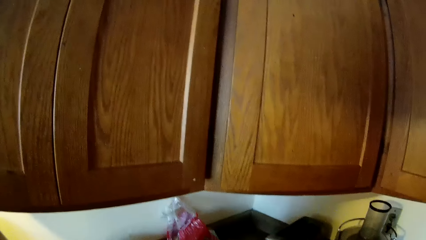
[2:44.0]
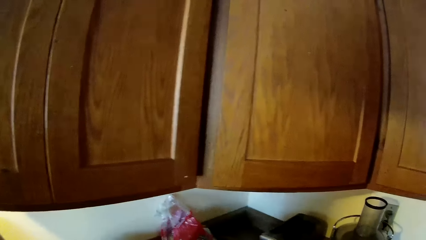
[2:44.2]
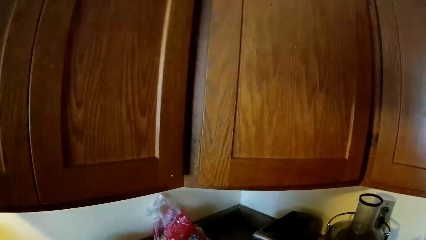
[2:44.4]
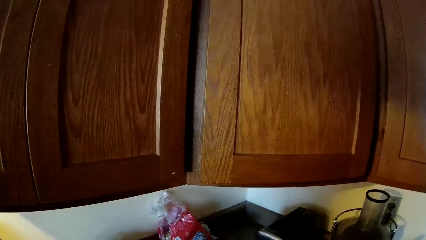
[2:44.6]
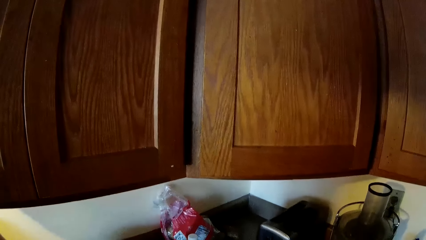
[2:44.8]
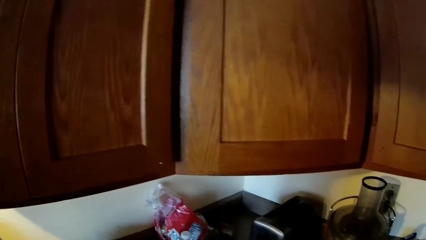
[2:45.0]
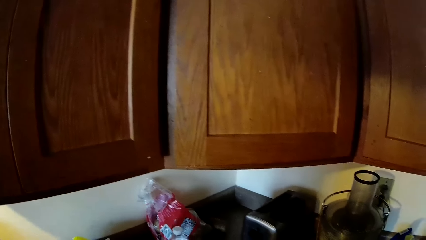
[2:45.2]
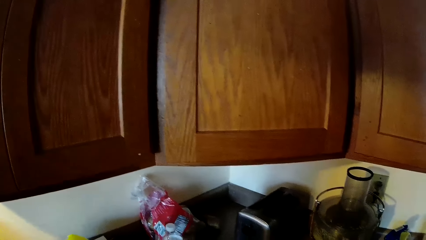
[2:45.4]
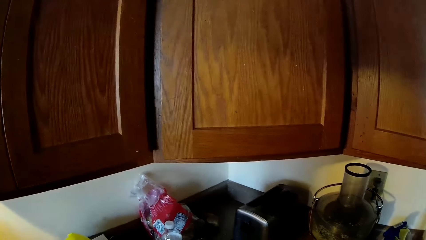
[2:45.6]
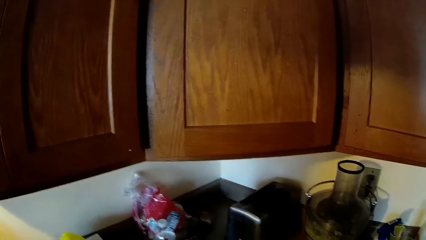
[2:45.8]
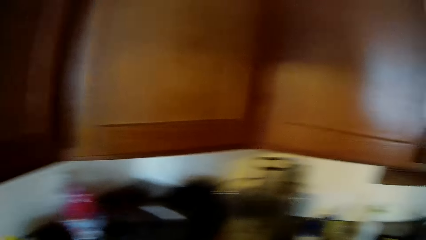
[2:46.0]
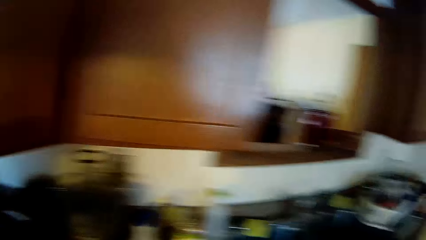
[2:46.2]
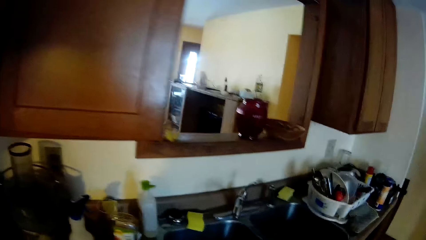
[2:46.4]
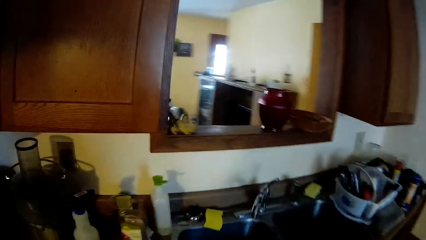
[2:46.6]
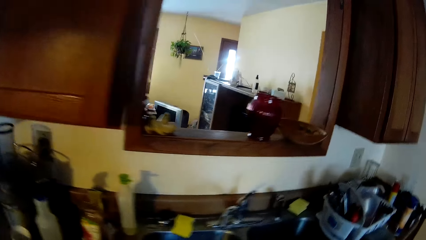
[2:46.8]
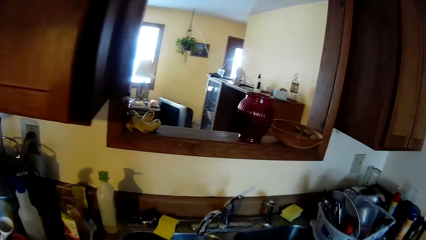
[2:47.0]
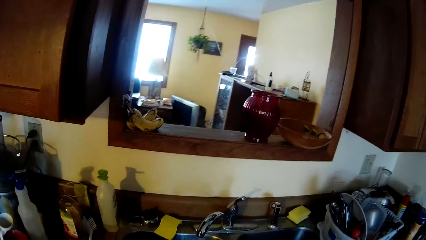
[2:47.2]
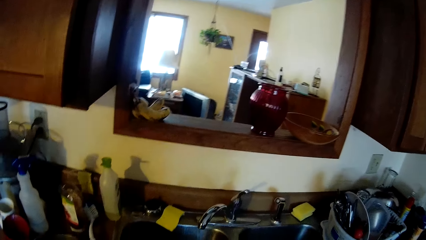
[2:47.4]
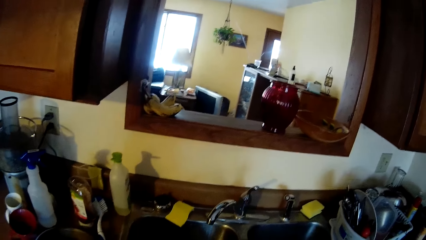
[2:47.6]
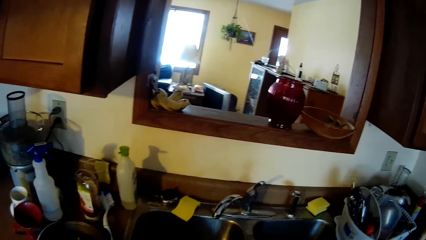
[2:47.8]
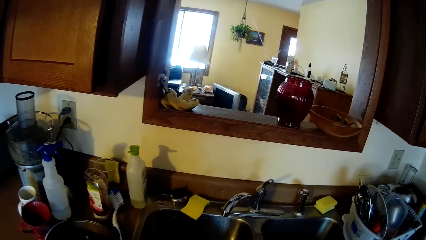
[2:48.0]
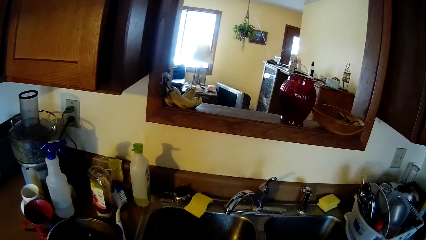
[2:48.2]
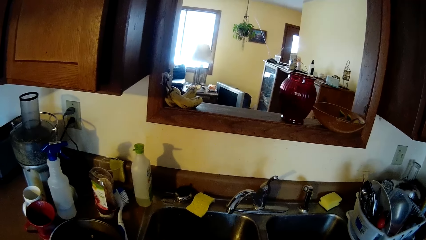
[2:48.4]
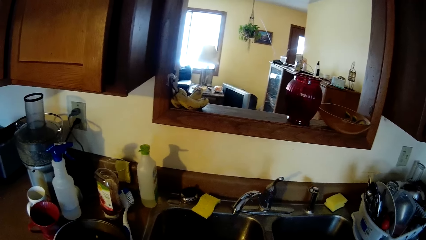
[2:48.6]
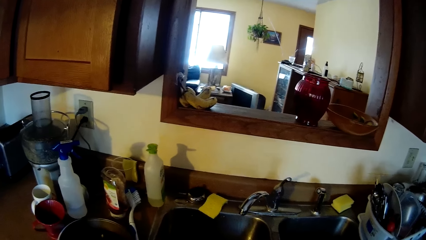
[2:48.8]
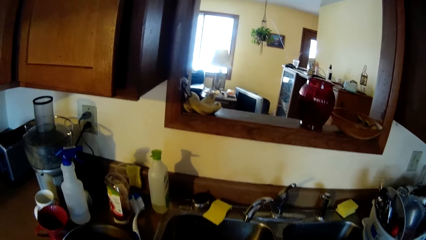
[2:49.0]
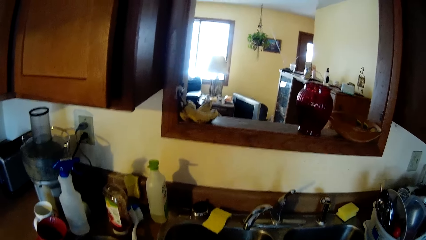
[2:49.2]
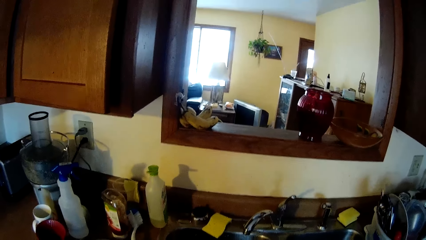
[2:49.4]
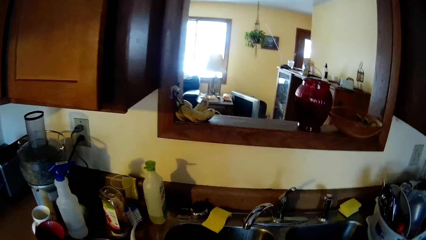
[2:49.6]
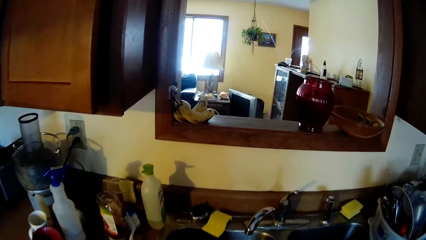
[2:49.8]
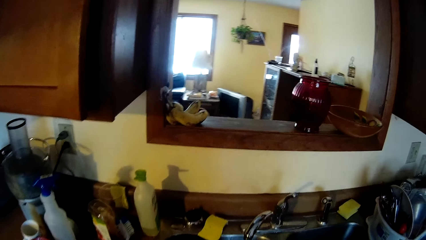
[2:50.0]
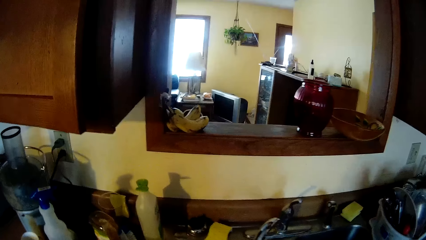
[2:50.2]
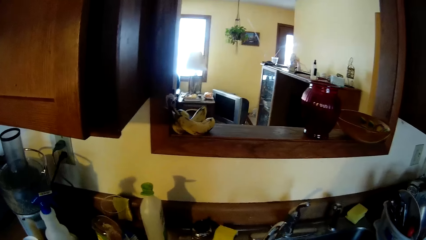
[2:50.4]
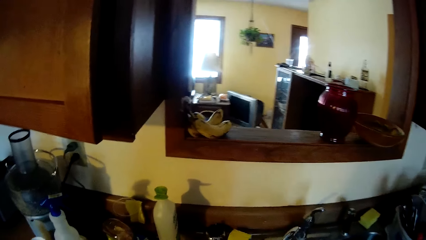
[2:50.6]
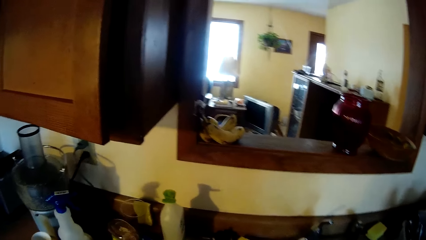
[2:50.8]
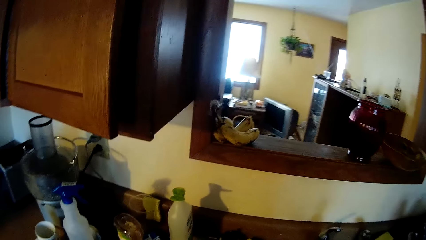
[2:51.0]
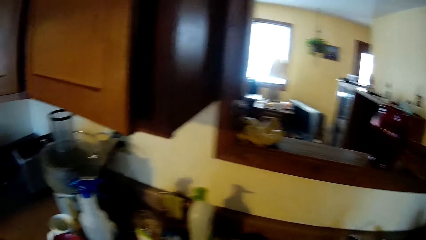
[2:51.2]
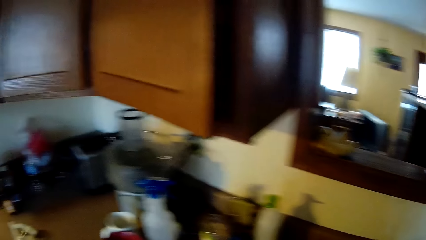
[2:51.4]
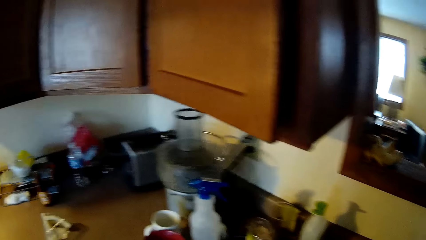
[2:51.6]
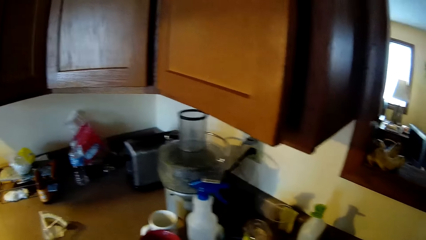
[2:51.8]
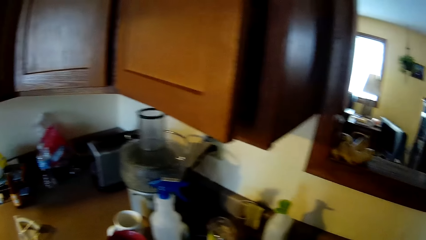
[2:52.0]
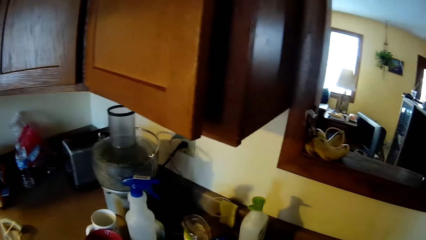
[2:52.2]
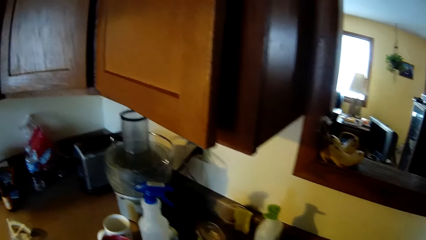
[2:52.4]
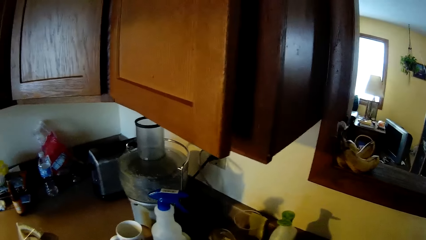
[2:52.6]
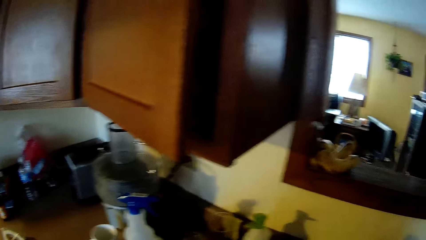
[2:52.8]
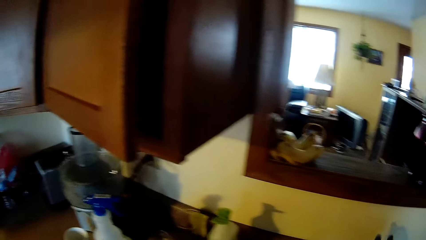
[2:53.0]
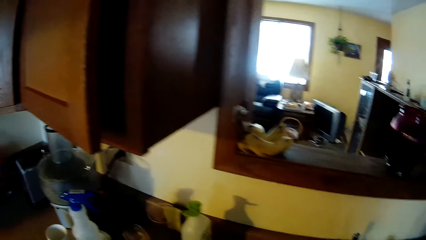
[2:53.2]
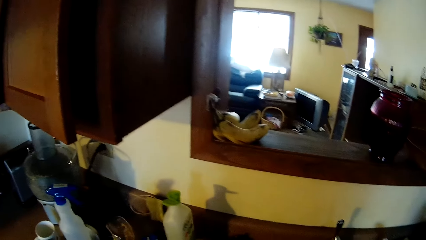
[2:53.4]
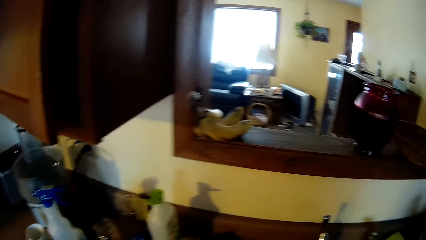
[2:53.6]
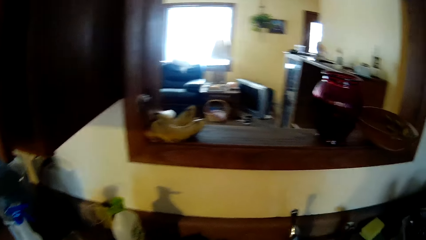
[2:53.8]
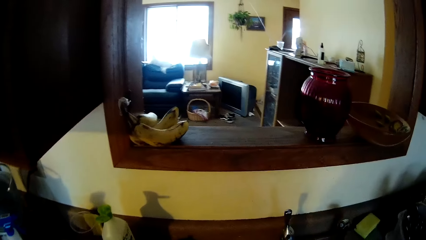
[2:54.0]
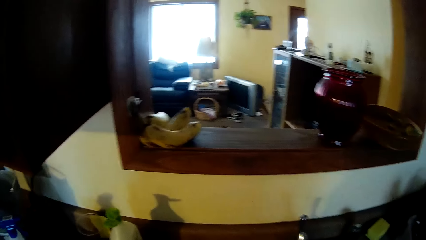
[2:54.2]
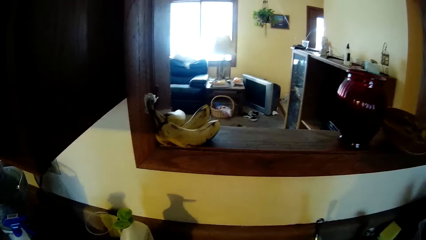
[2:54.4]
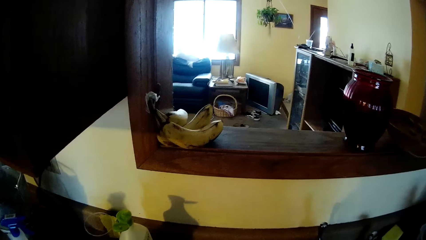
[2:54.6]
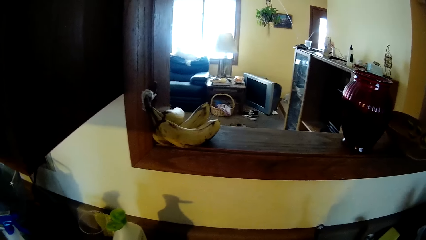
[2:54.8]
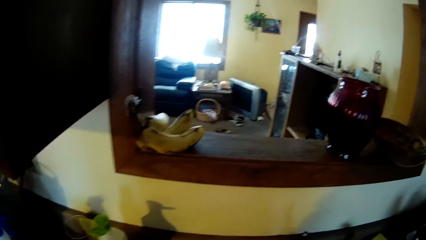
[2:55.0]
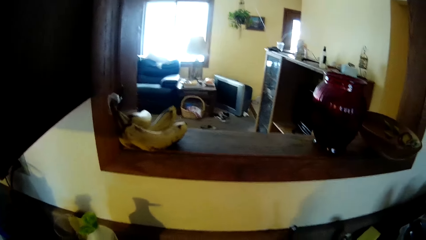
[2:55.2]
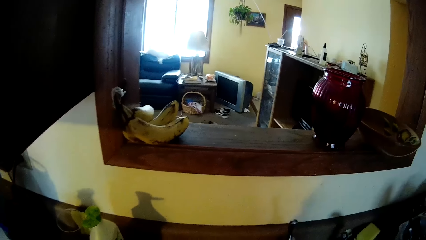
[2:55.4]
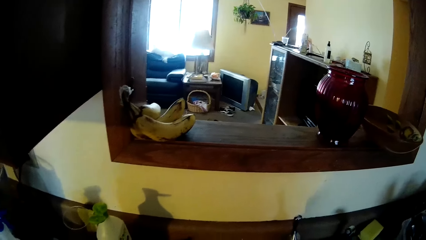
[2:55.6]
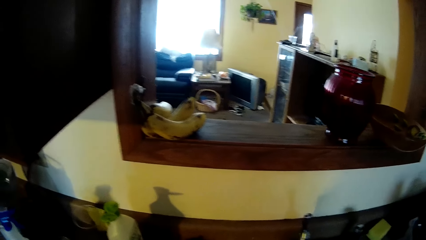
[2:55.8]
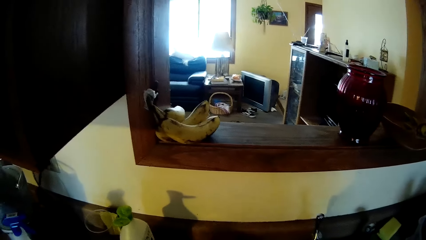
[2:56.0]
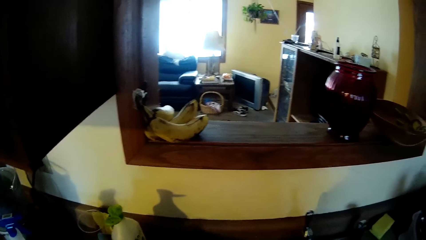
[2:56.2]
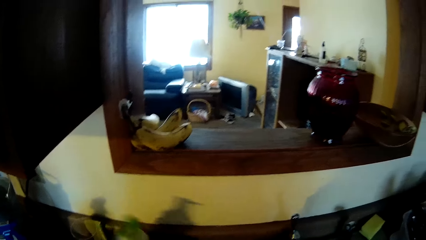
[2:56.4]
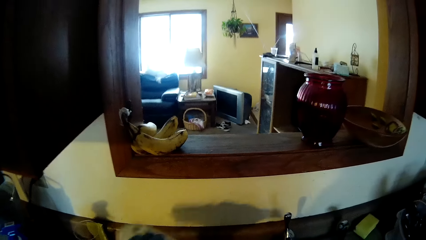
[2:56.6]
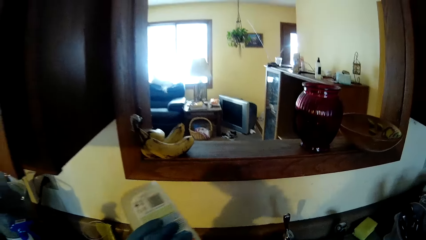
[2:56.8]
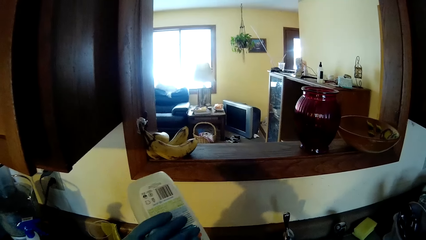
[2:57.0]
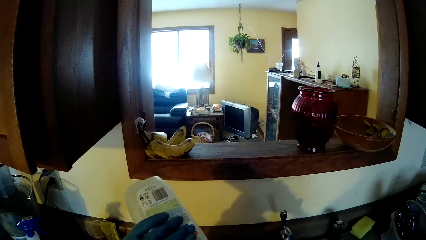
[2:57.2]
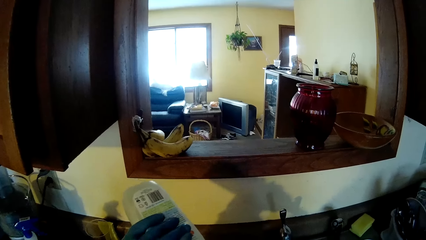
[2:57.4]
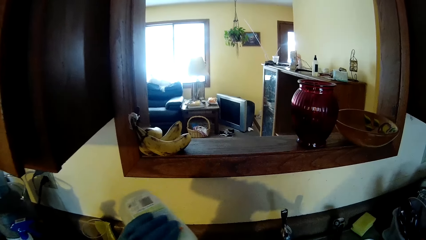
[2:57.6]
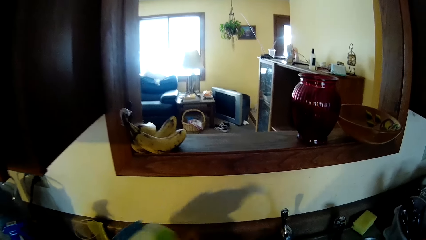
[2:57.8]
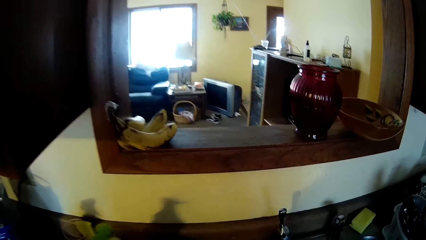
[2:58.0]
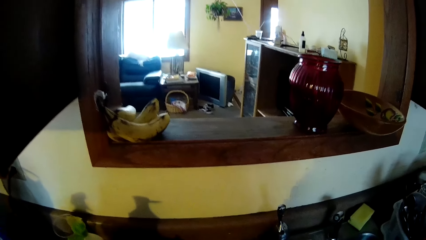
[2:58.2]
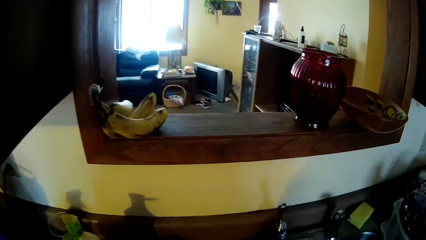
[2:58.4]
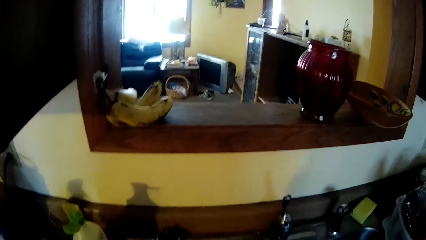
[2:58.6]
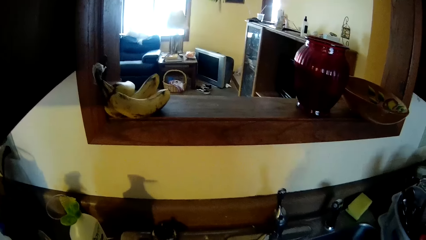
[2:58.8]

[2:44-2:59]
The camera wearer picks up the container of liquid washing-soap from the kitchen countertop with her gloved left hand. She pours the liquid washing-soap into the sink with her gloved left hand. She places the container of liquid washing-soap on the kitchen countertop with her gloved left hand.
